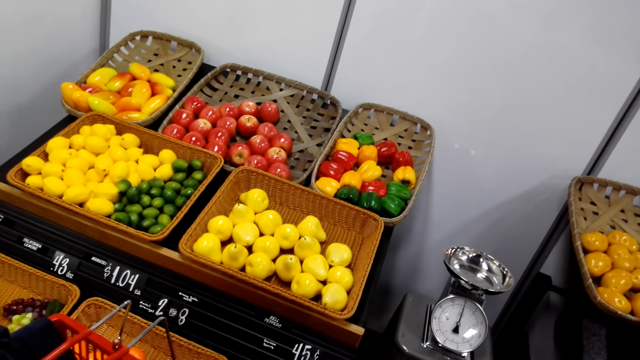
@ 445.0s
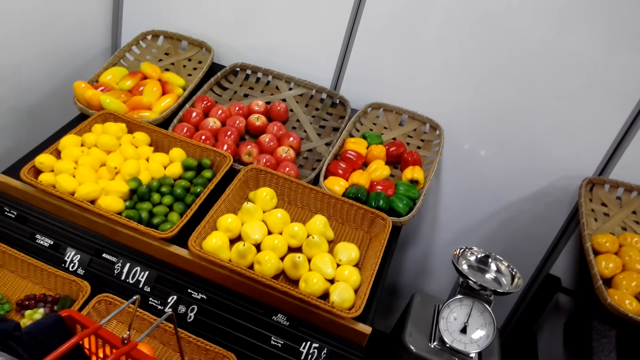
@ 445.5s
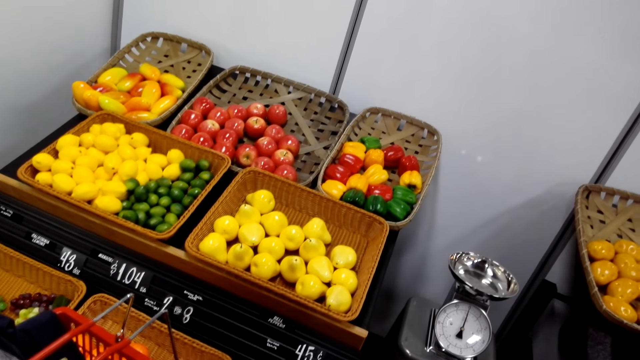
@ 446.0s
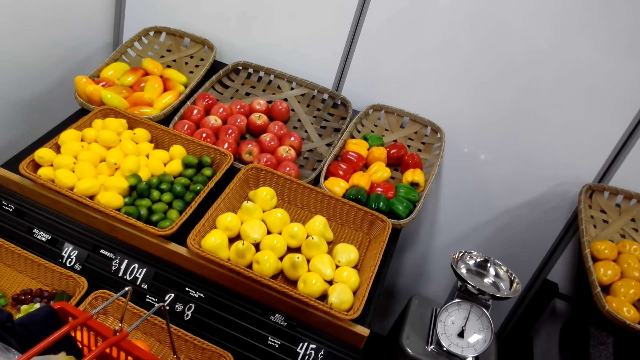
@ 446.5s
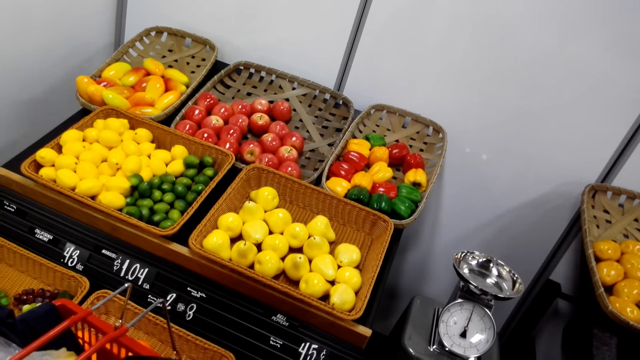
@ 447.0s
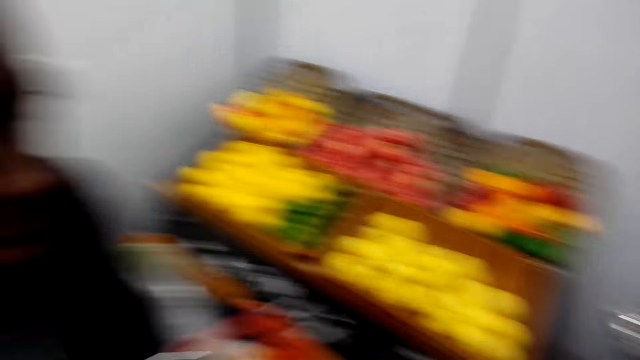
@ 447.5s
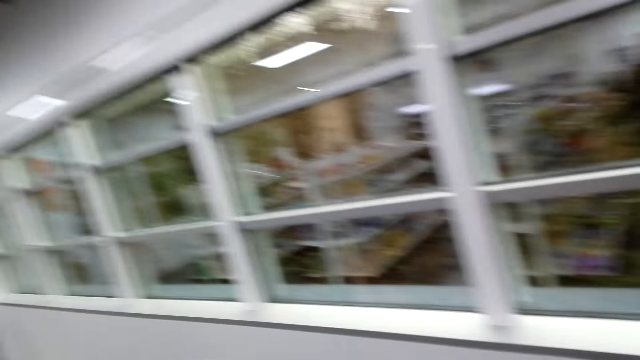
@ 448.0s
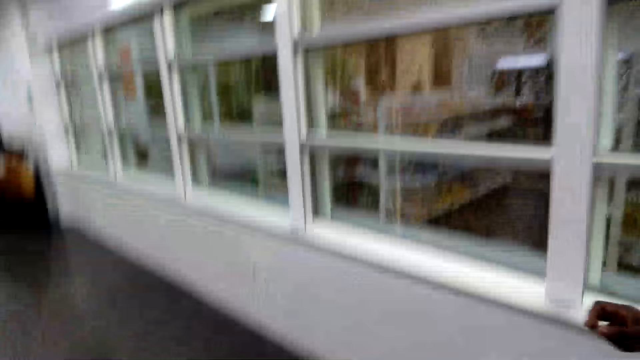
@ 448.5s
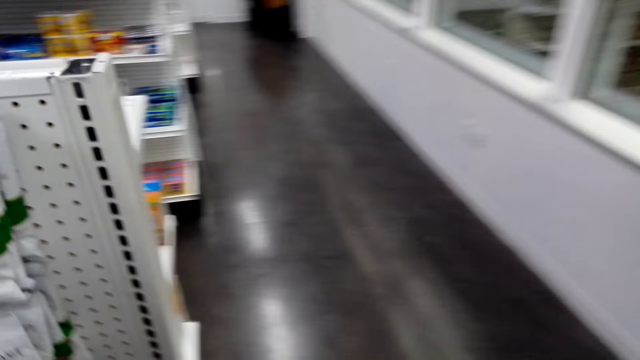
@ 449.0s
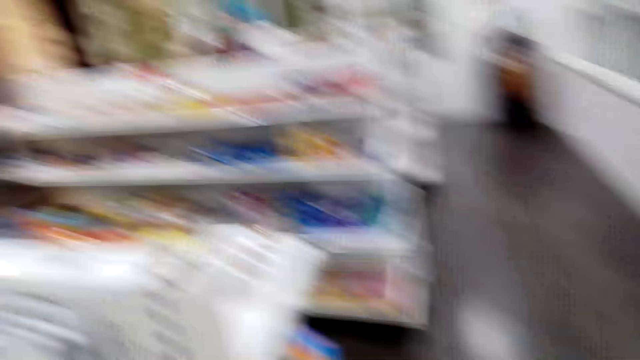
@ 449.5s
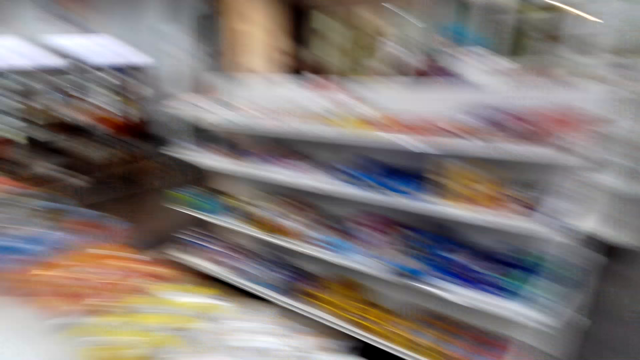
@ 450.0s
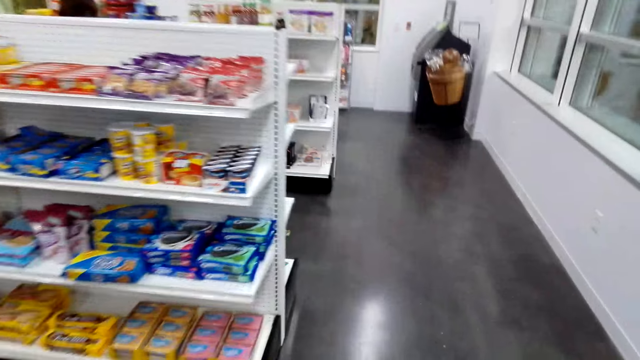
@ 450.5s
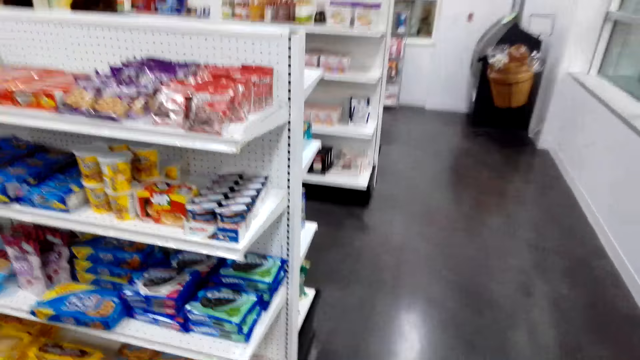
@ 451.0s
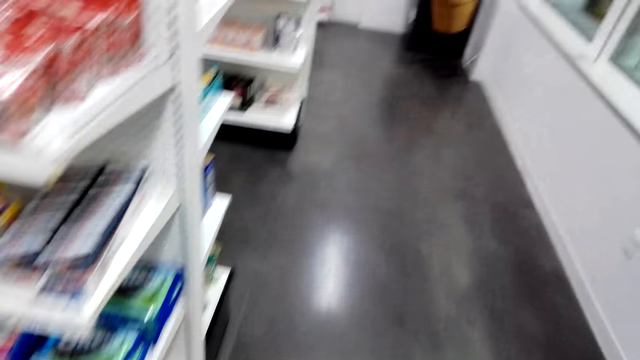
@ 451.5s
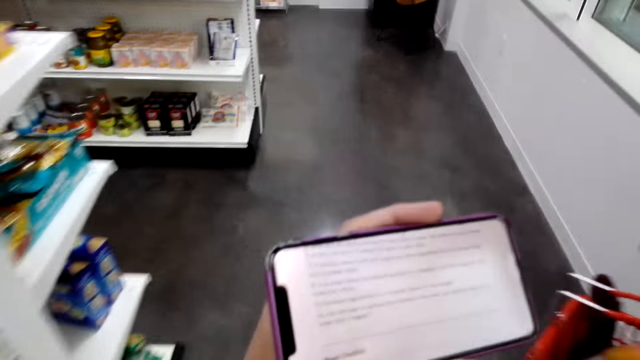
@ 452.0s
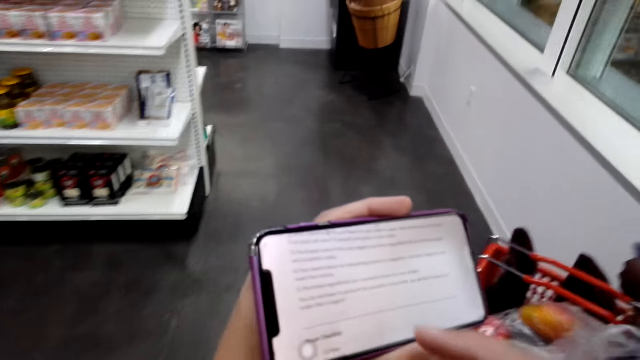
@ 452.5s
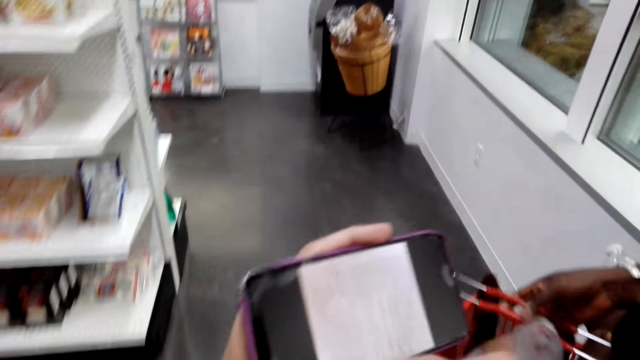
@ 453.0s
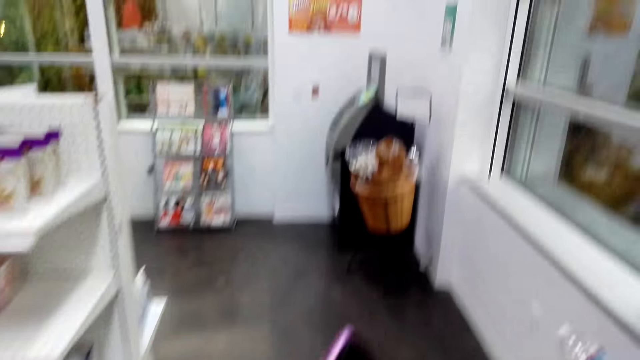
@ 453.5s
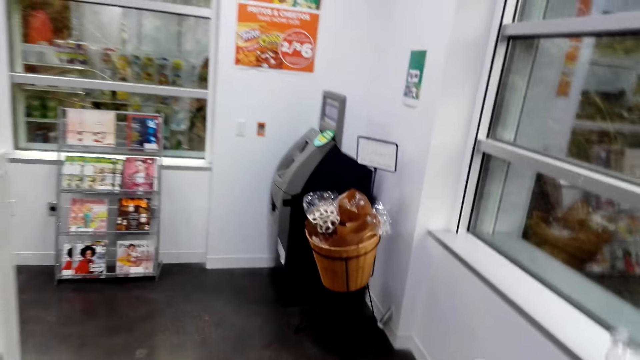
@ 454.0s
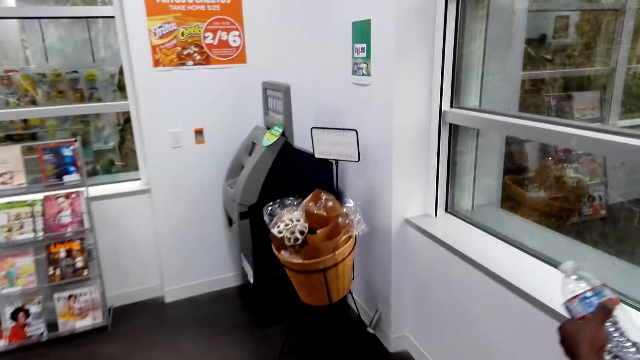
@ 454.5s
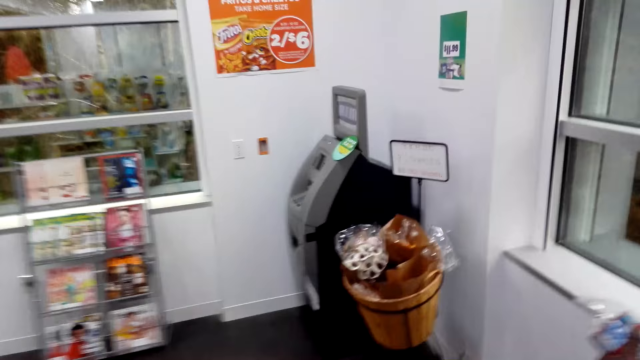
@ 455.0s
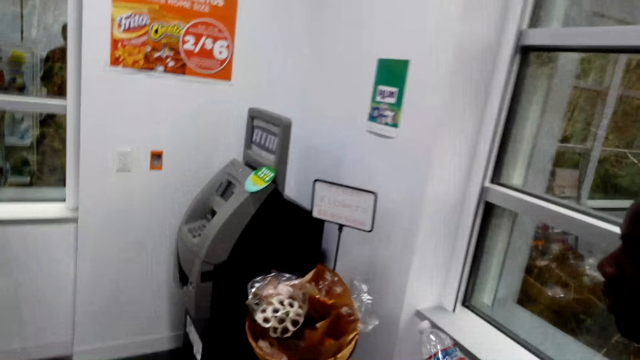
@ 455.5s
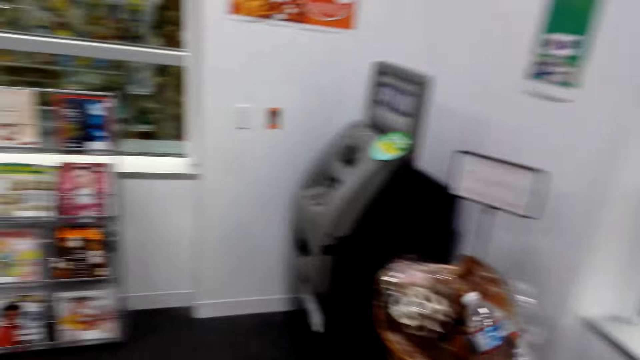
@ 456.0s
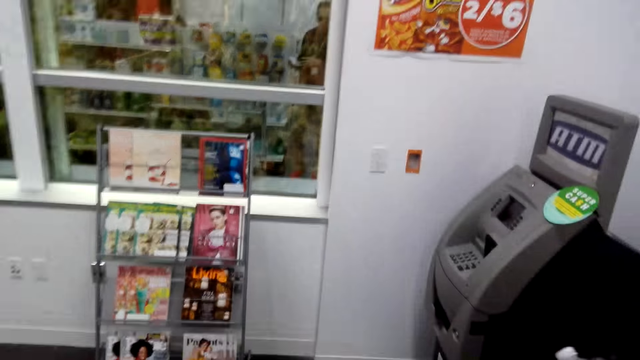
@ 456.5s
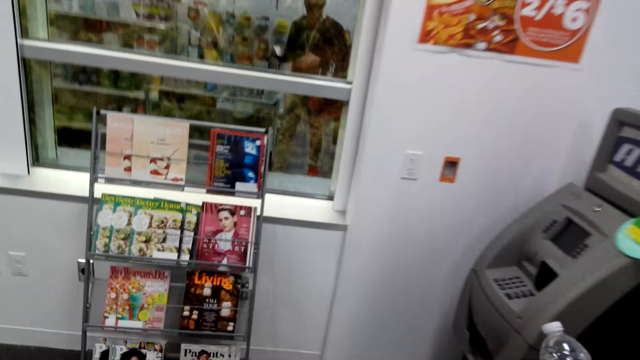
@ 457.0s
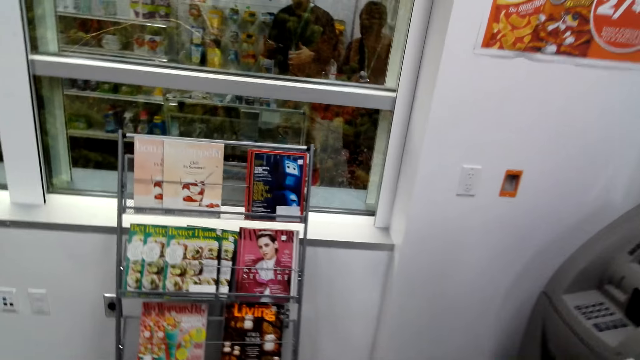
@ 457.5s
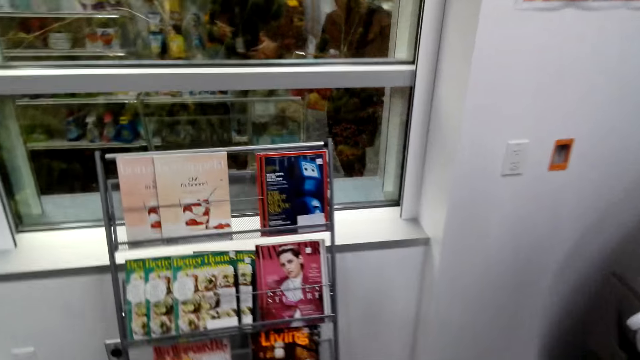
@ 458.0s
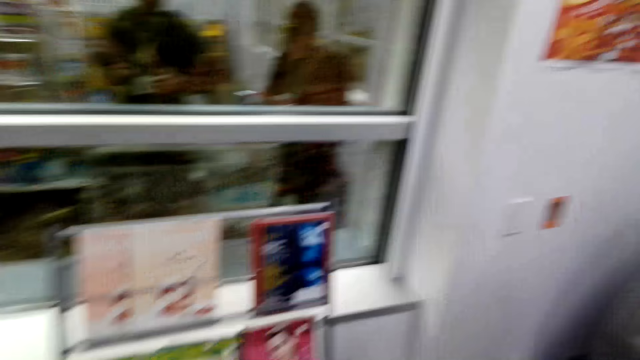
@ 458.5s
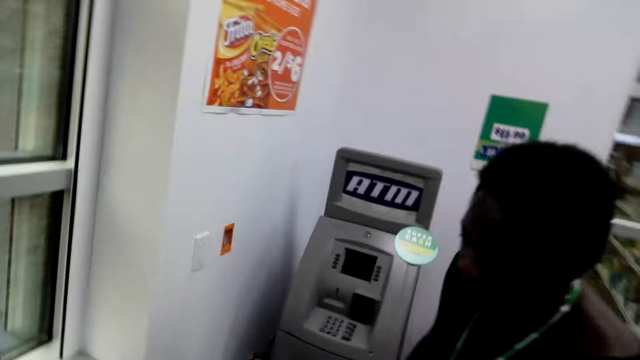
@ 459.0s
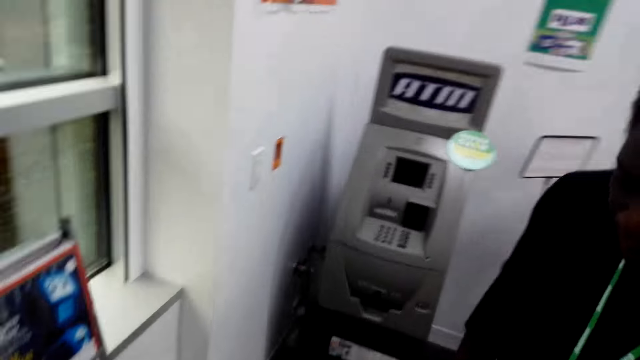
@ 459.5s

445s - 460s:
The camera wearer looks at the vegetables. They walk around the supermarket. They read the article in the phone. A man operates the phone. A lady moves a hand. The camera wearer walks around the supermarket. The lady moves around. Another man walks around the supermarket.

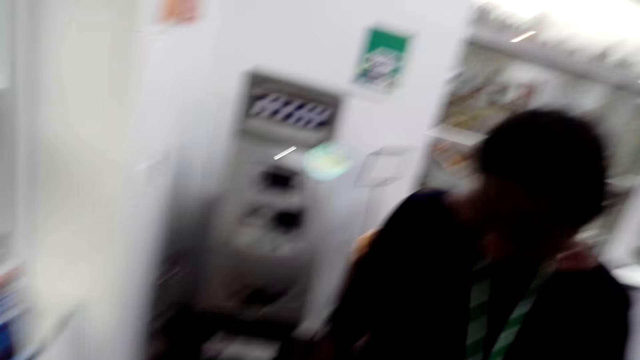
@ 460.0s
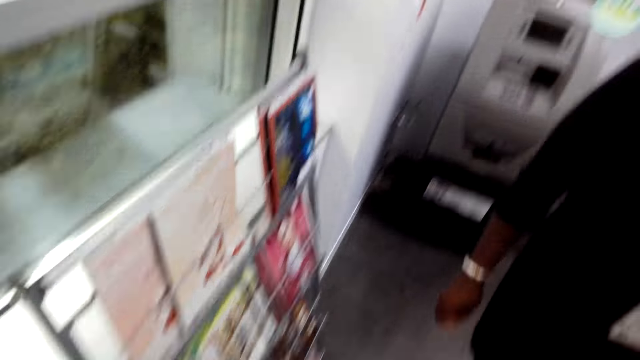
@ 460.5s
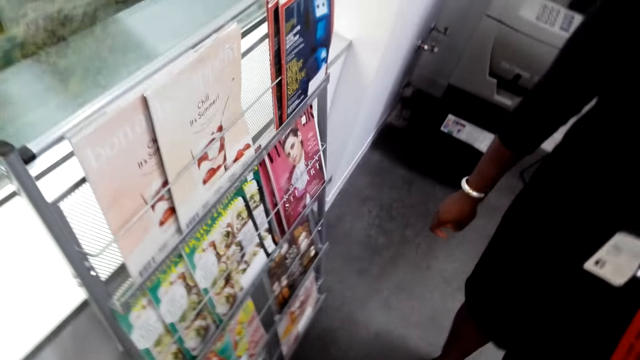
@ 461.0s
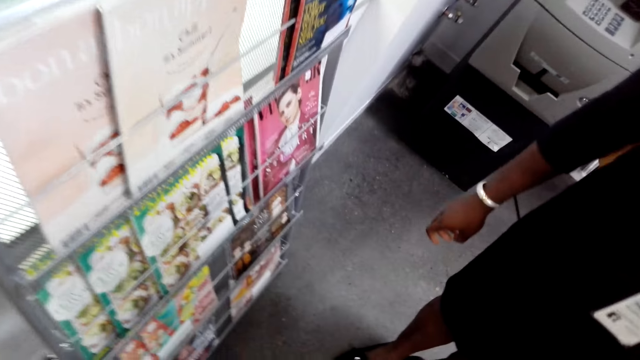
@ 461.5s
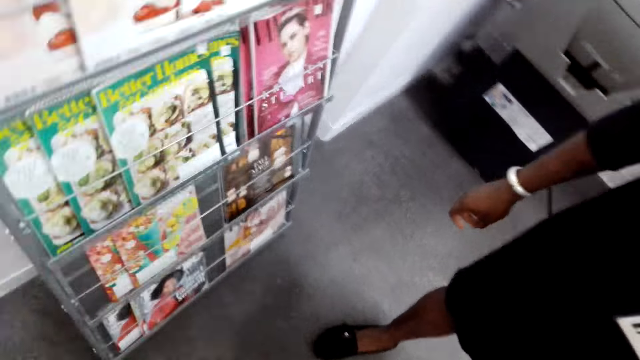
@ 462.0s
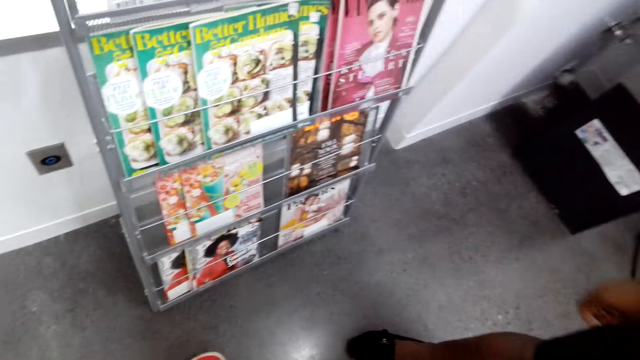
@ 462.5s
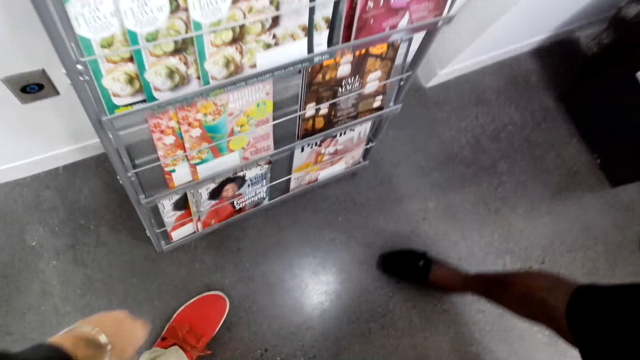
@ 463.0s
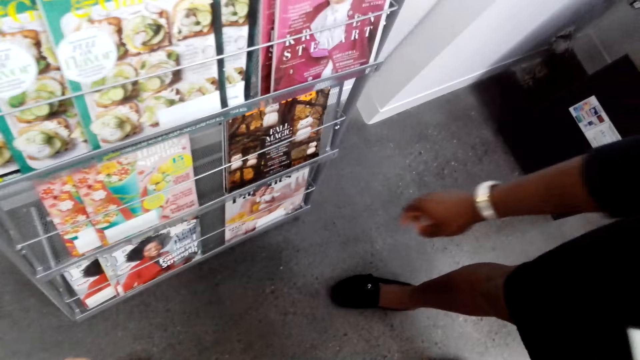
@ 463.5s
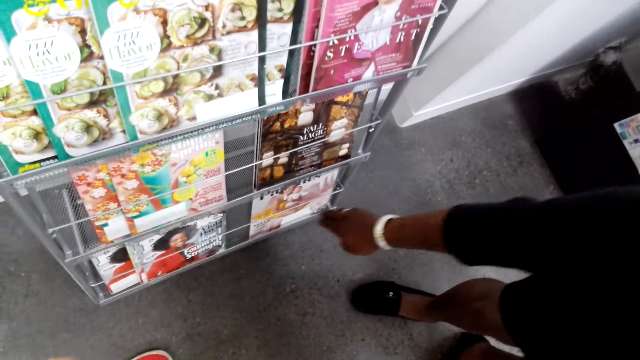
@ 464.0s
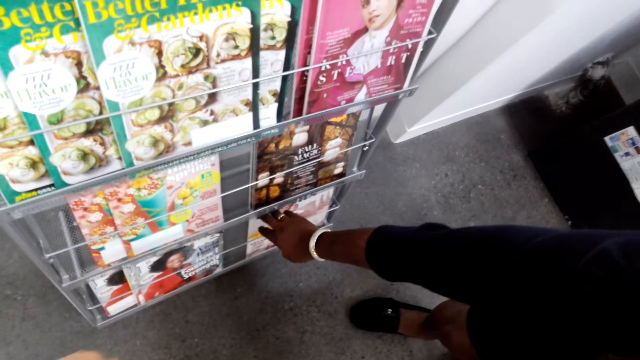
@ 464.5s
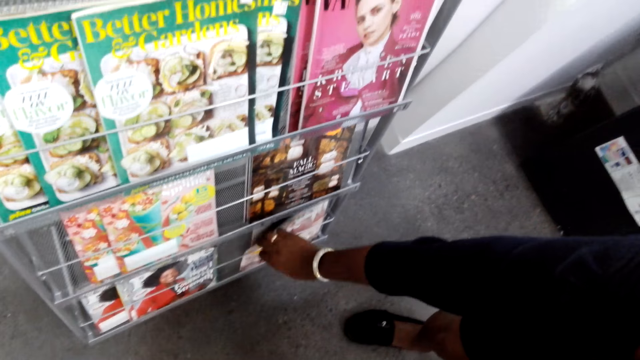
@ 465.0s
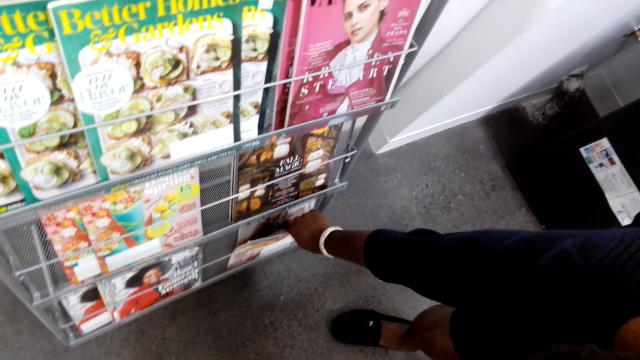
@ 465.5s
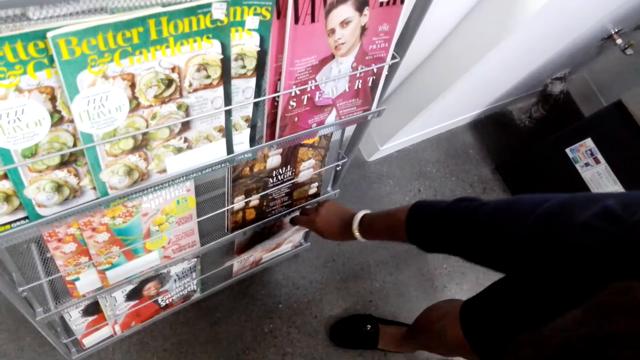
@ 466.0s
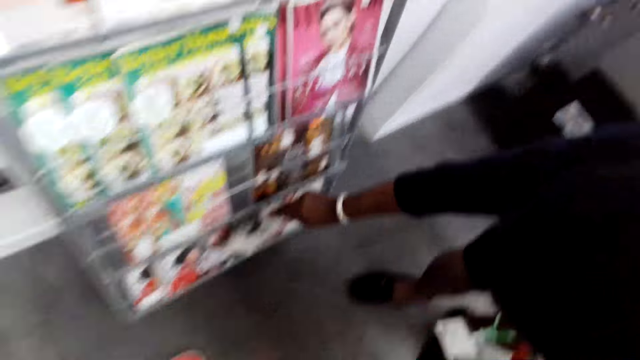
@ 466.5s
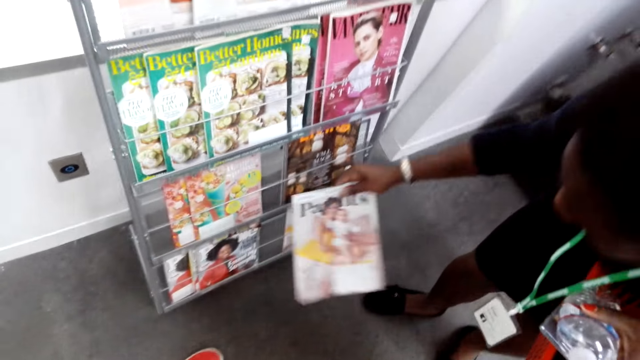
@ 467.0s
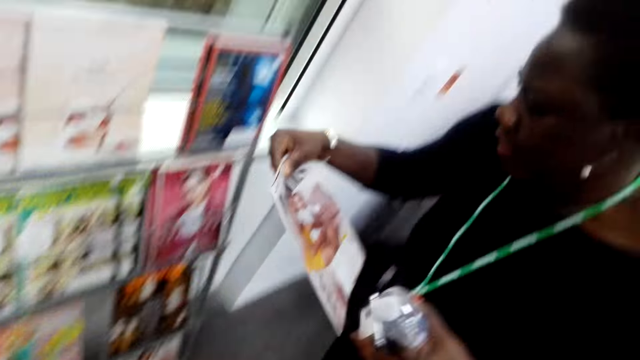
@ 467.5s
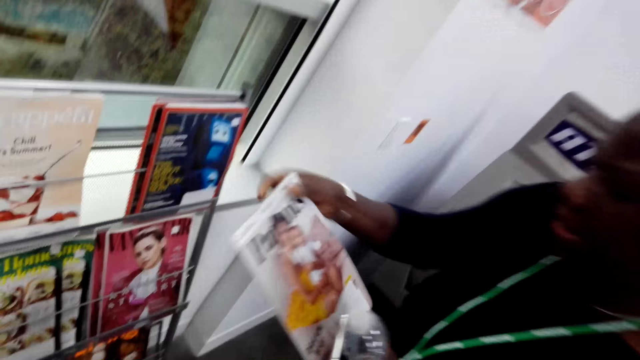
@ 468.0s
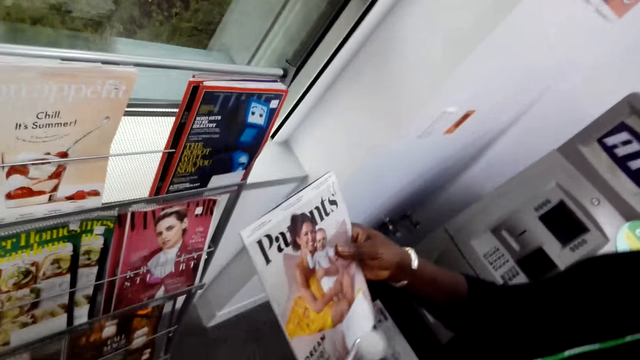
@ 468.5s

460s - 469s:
A lady talks to a man. The camera wearer looks at the magazine. They look around. The lady looks at the magazine and picks the magazine.
